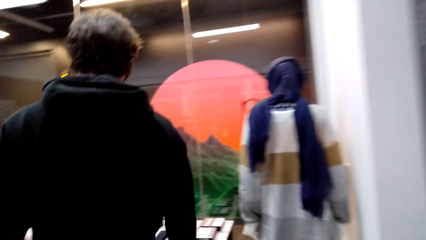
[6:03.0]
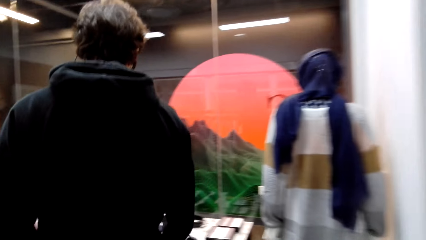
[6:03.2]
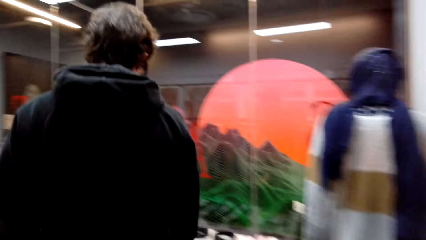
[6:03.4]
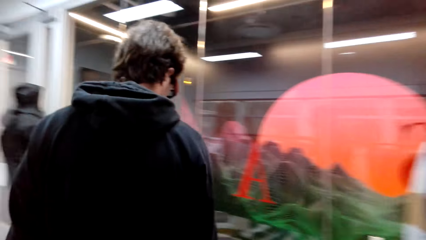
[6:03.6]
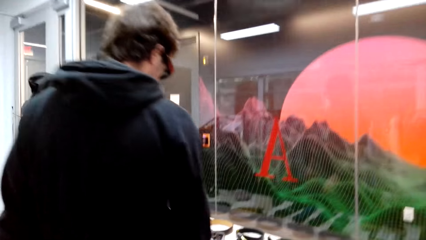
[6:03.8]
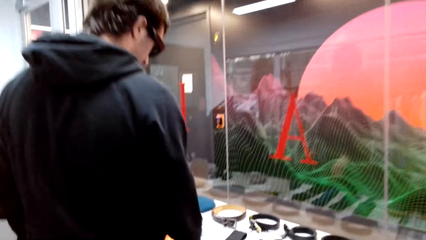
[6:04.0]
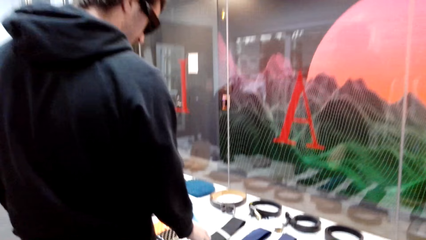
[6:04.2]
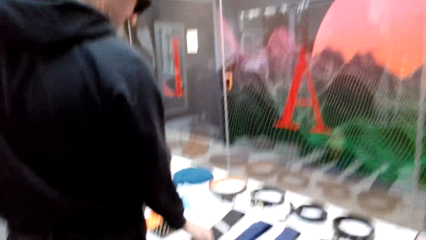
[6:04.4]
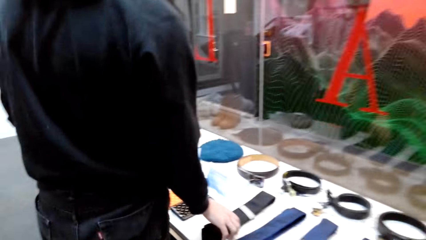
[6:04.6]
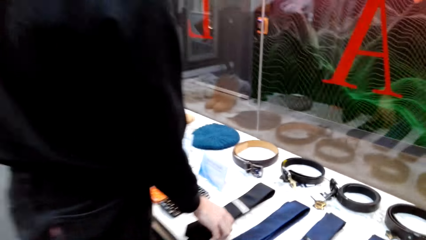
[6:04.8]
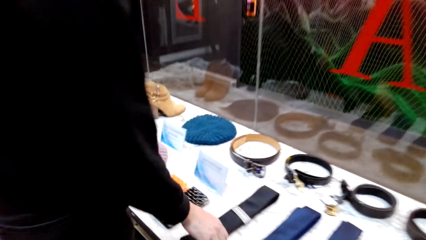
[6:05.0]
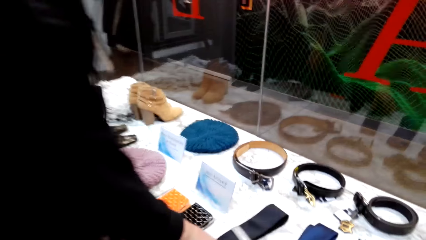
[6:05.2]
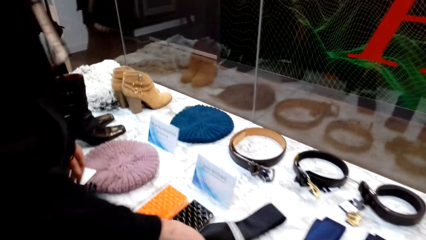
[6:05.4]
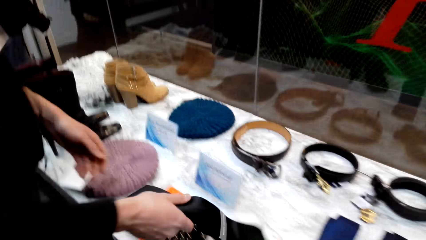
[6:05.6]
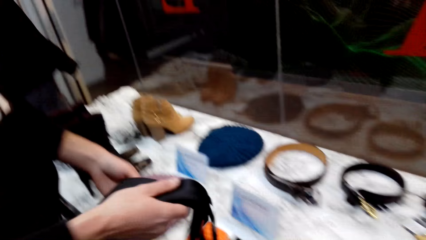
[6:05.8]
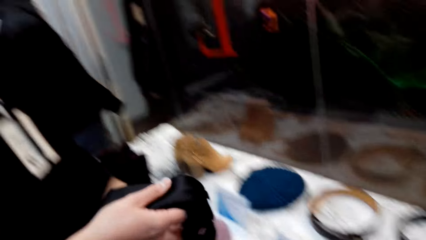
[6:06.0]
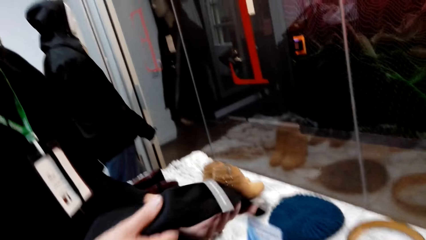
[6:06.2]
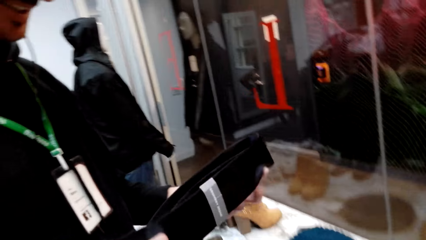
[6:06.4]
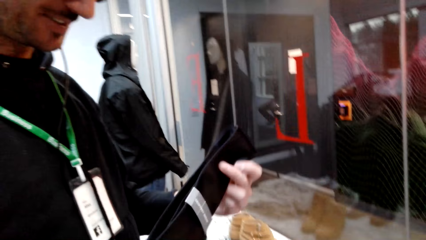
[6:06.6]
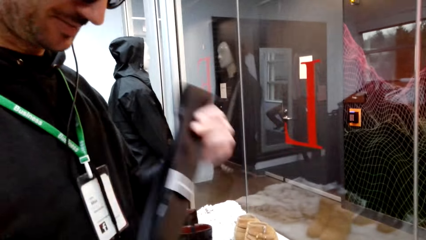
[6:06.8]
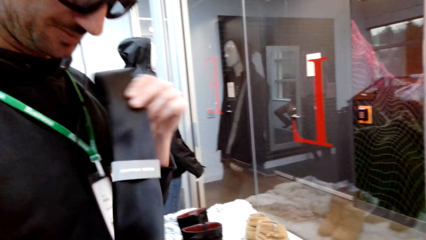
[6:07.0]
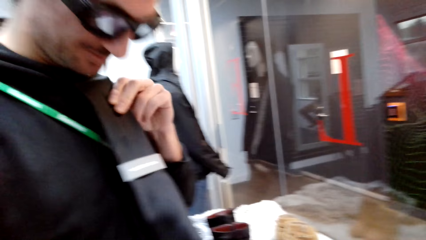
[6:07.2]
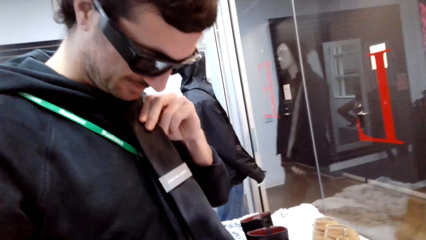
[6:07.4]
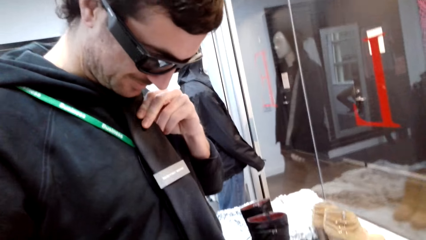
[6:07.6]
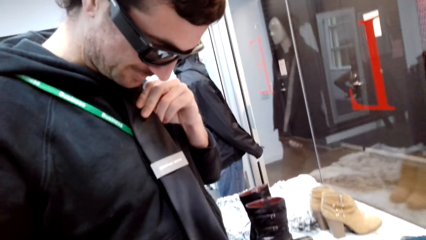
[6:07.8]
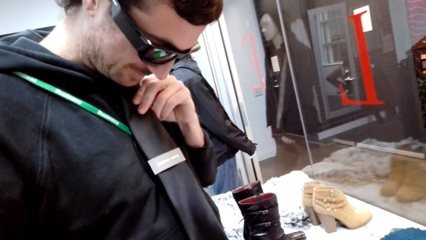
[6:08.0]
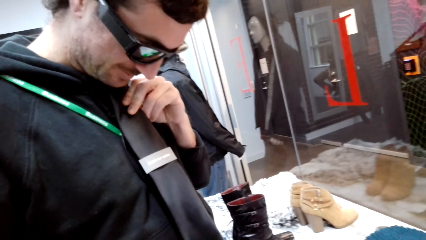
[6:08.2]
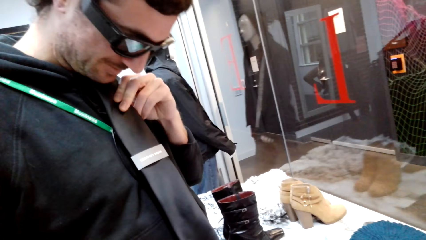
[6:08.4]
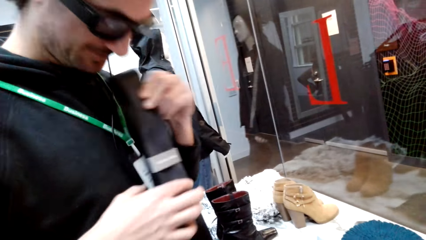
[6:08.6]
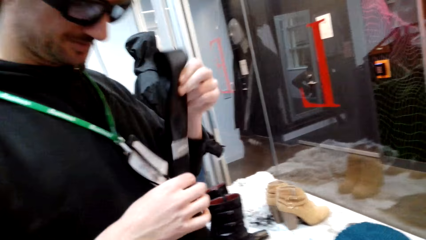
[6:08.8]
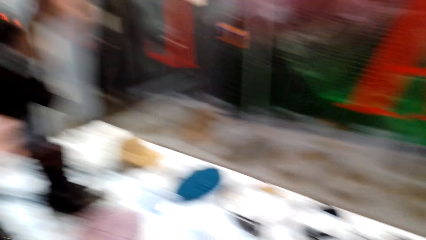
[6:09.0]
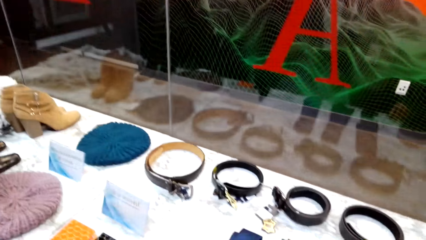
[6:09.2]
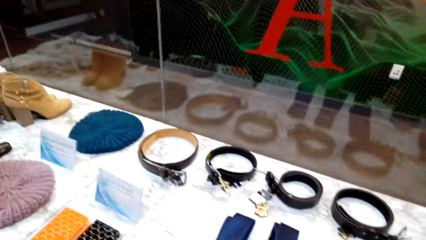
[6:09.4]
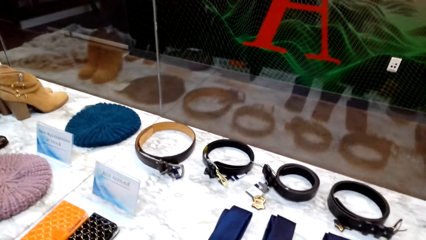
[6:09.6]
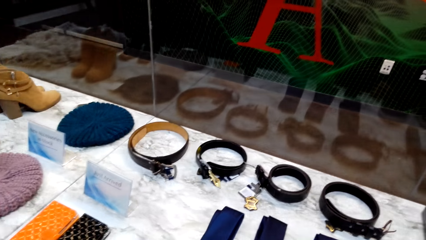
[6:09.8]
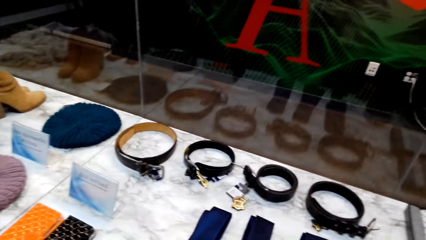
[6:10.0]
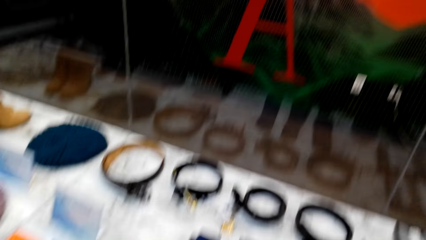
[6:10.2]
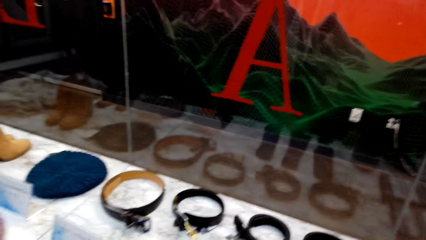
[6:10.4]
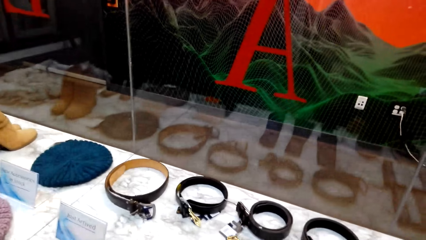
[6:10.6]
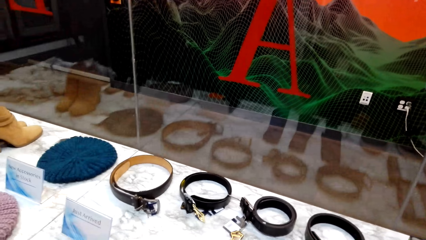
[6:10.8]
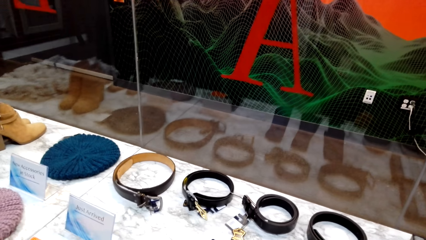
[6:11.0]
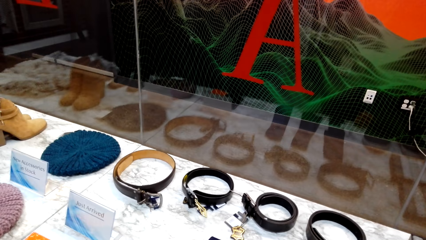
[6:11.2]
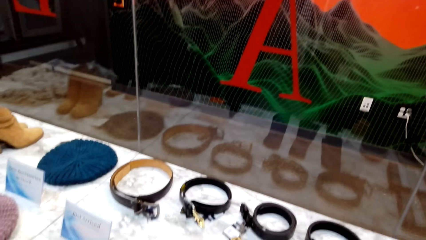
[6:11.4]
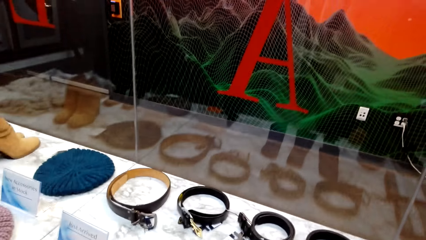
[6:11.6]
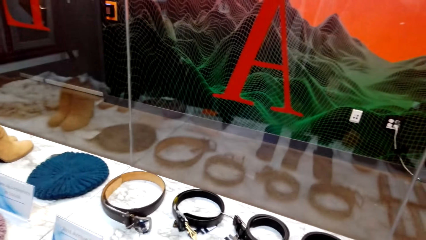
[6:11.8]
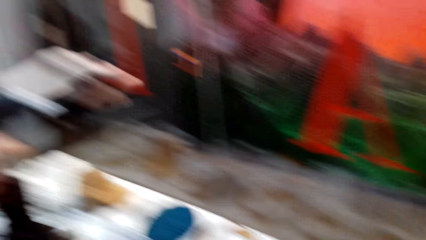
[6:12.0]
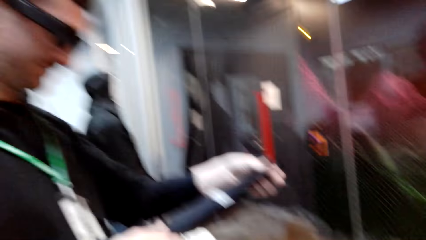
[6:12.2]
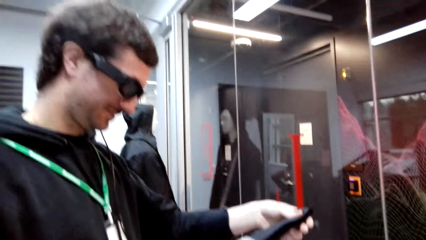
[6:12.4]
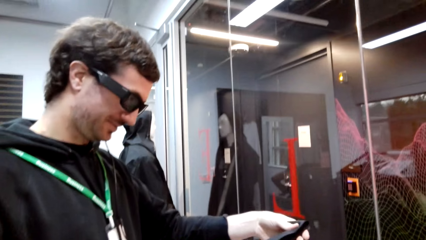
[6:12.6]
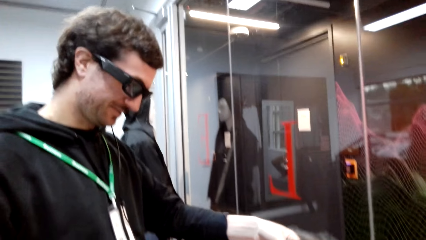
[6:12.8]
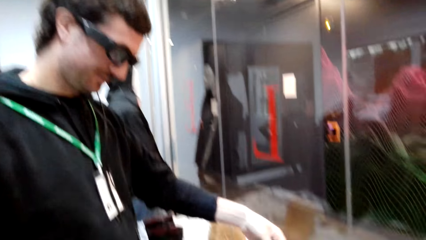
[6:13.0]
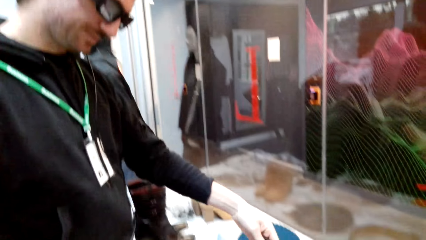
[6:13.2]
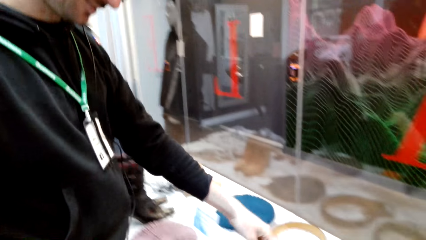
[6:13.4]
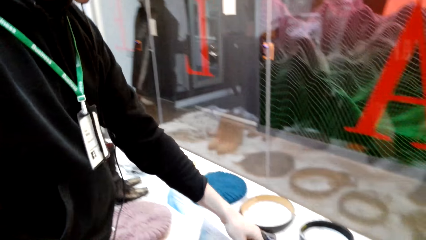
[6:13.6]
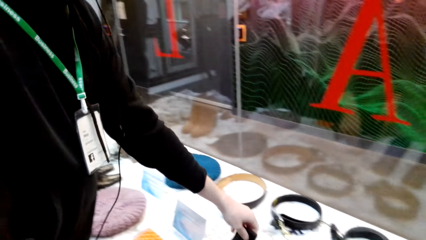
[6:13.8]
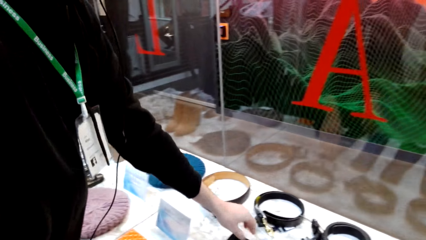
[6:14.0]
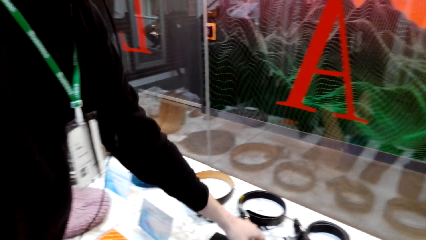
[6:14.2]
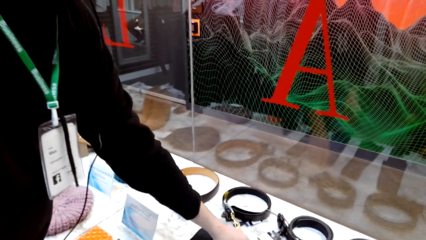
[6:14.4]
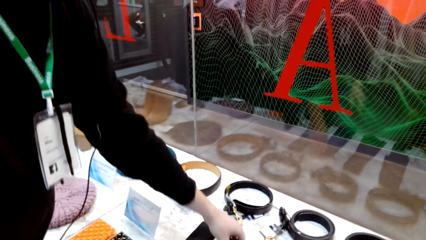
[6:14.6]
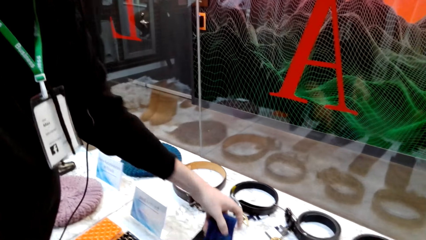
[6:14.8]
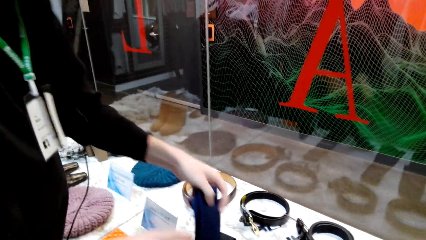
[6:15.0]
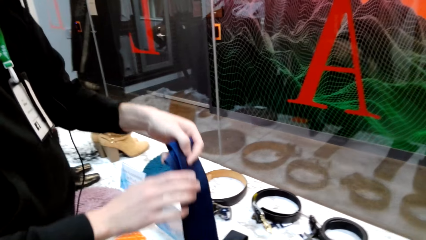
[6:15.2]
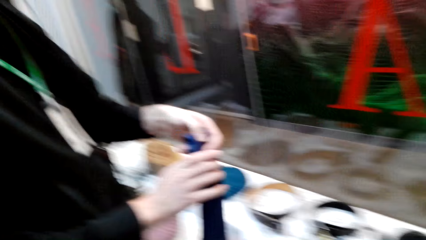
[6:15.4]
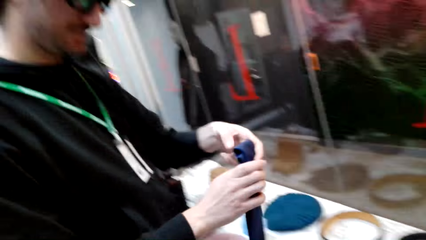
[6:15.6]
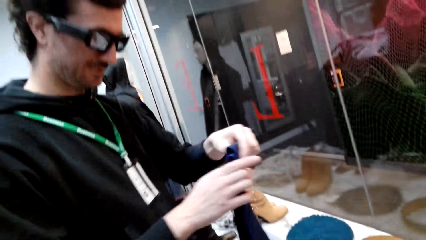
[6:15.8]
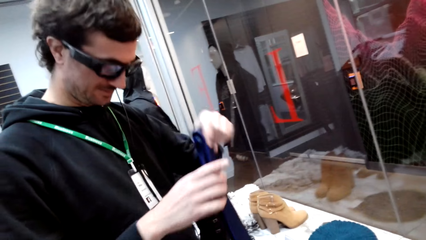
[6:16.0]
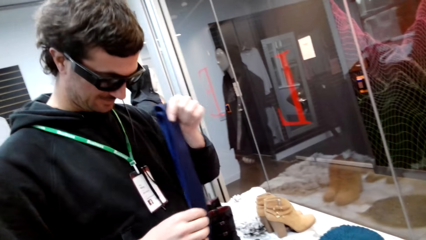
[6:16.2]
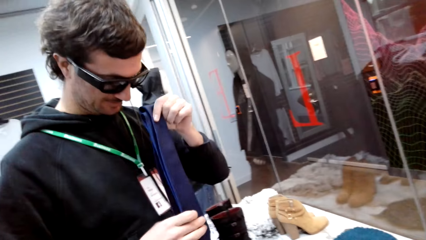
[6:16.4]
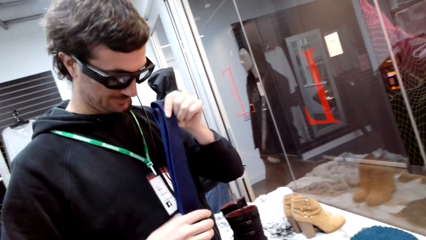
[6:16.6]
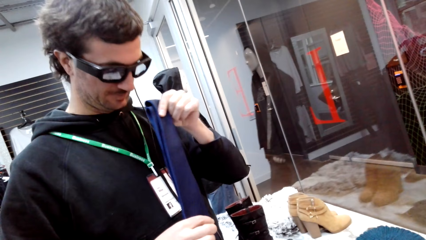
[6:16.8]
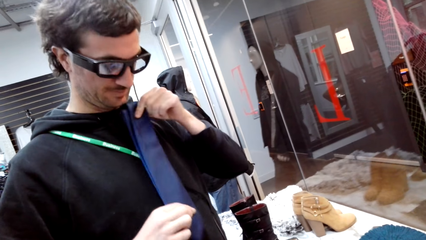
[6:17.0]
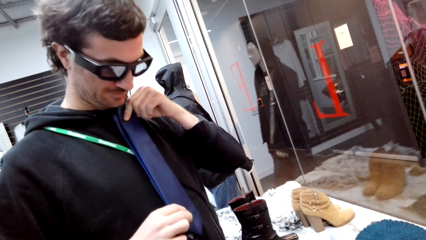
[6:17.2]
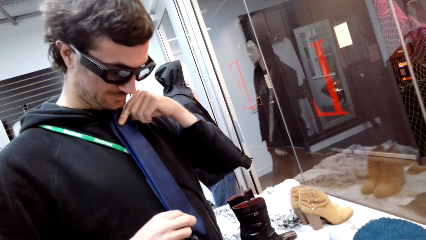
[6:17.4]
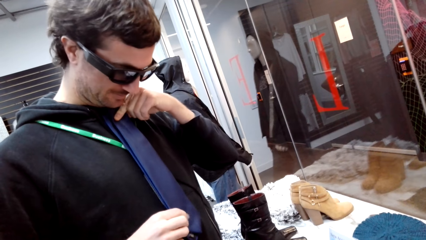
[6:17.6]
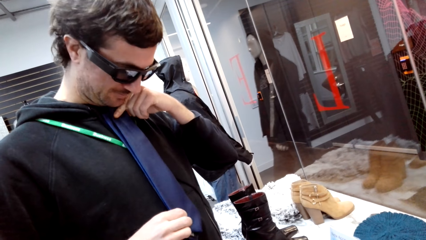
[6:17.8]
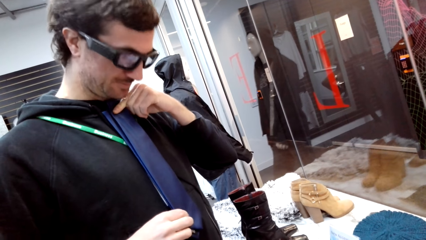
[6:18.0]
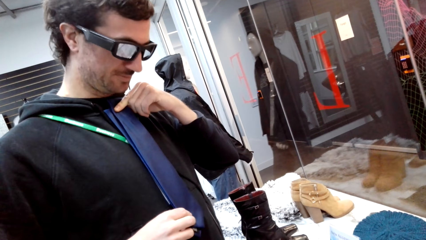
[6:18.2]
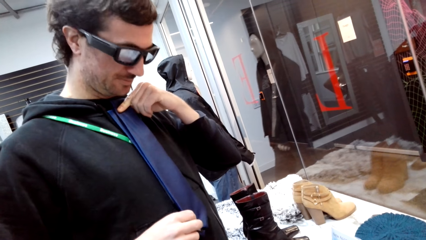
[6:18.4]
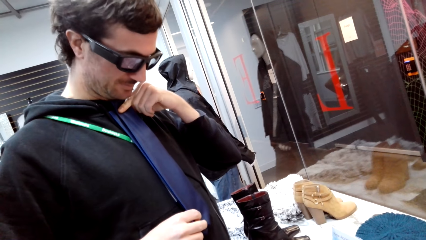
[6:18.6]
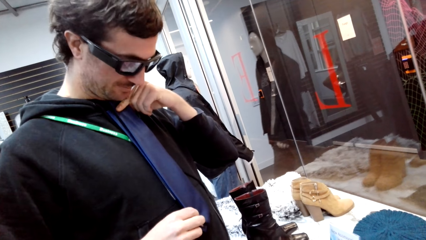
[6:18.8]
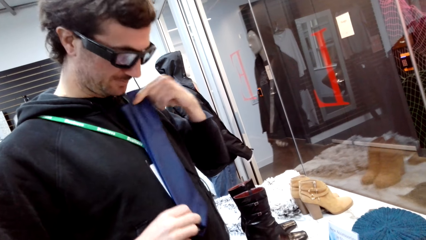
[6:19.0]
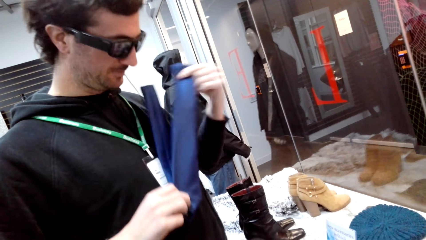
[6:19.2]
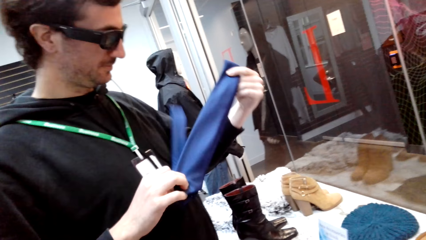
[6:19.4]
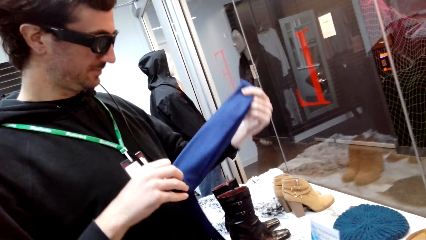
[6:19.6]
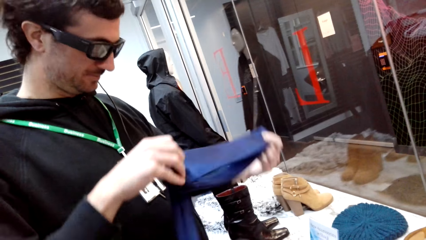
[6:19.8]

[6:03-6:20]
The camera wearer converses with the man. The man holds a tie, picks the tie from the display, and converses with the camera wearer. The man tries the tie, places the tie on the display table, picks a blue tie from the display, holds the tie with both hands, and tries the blue tie.
